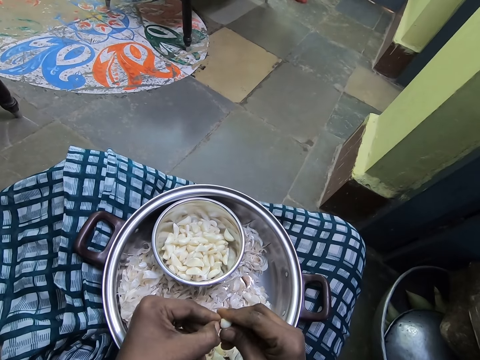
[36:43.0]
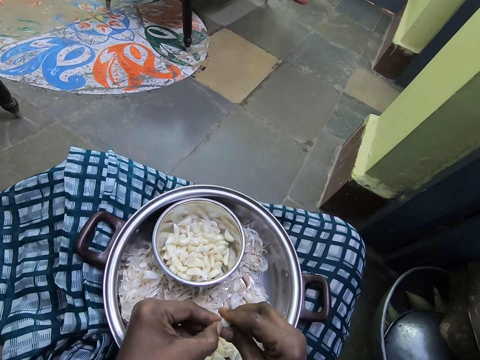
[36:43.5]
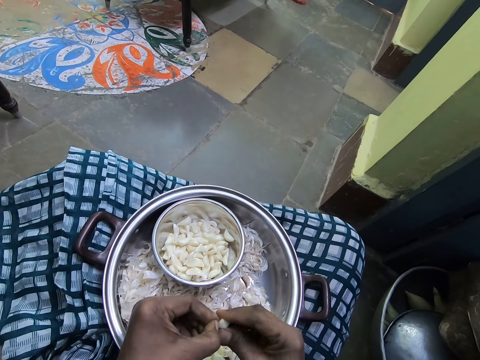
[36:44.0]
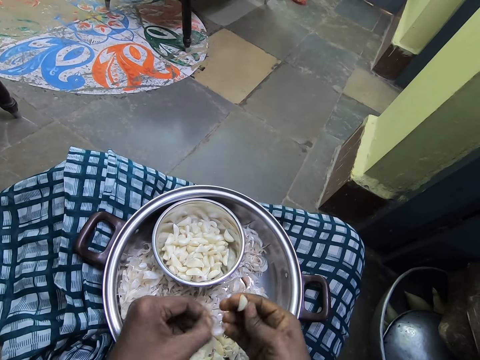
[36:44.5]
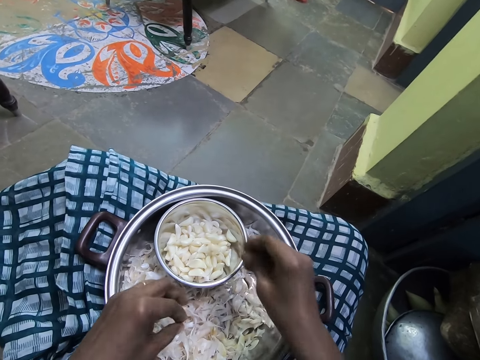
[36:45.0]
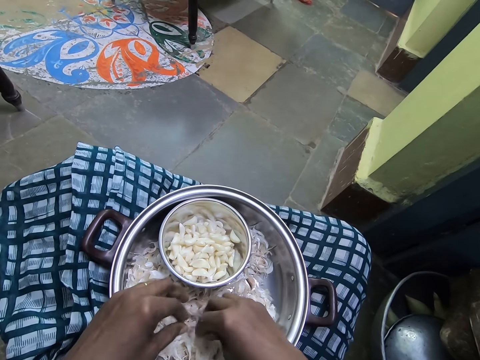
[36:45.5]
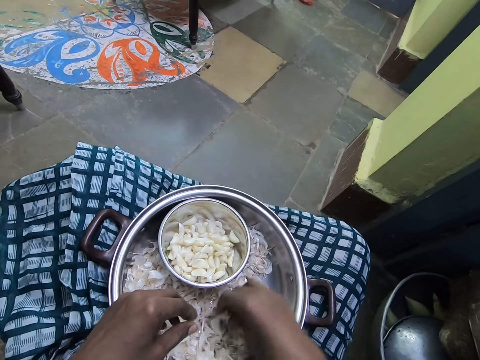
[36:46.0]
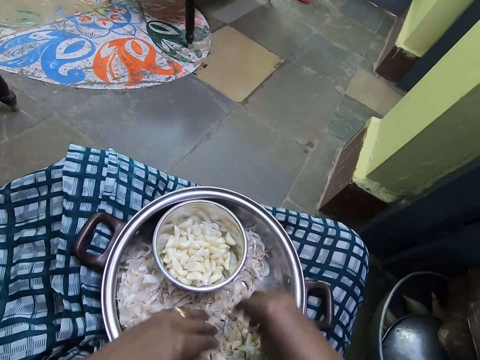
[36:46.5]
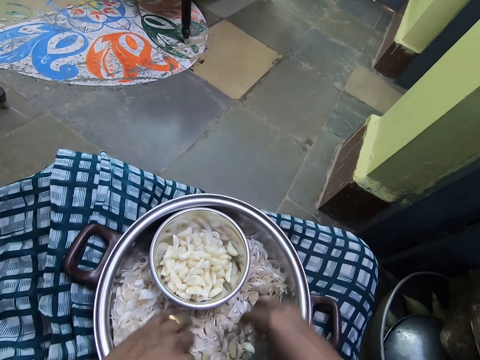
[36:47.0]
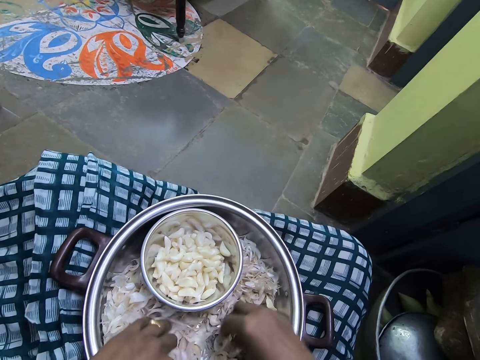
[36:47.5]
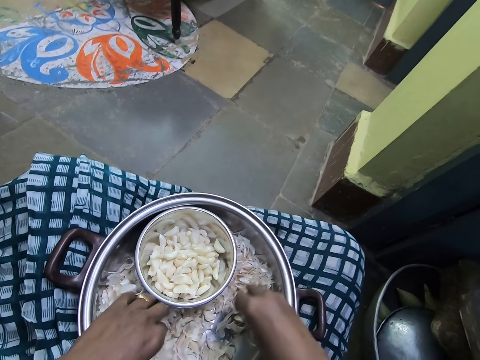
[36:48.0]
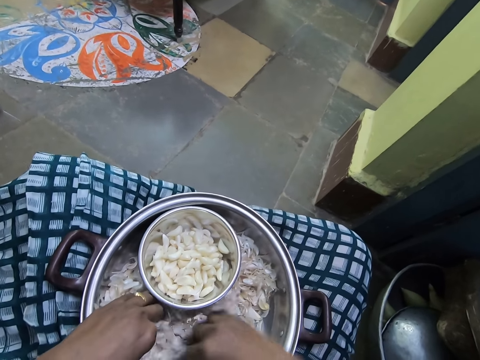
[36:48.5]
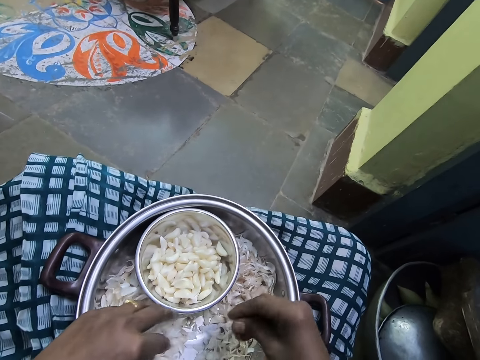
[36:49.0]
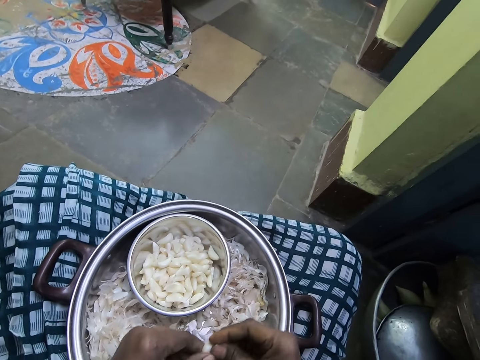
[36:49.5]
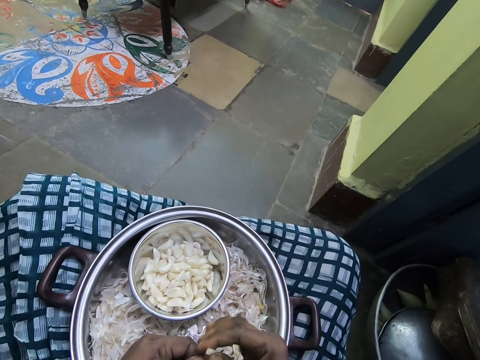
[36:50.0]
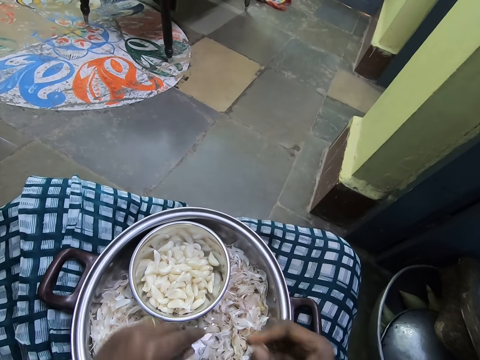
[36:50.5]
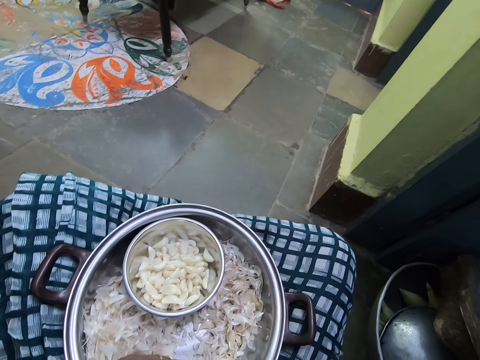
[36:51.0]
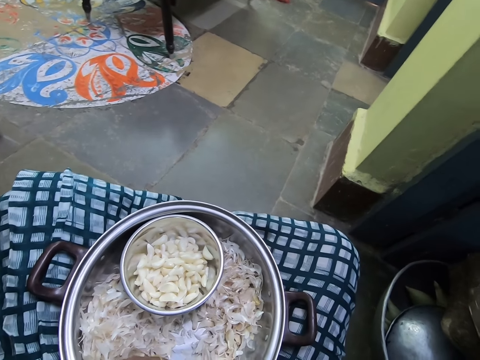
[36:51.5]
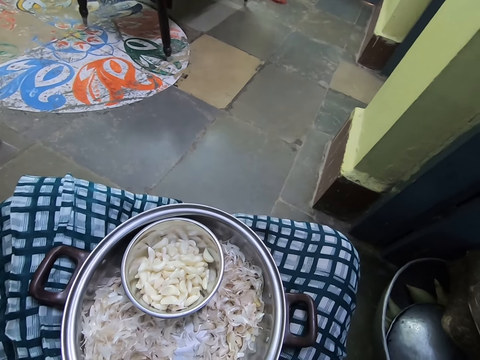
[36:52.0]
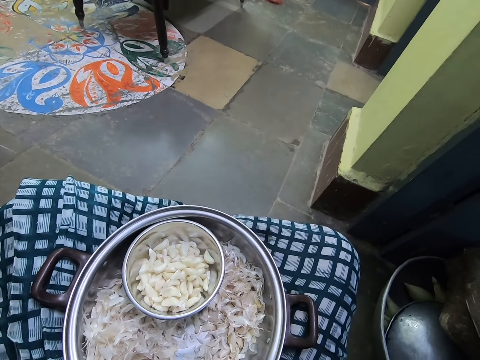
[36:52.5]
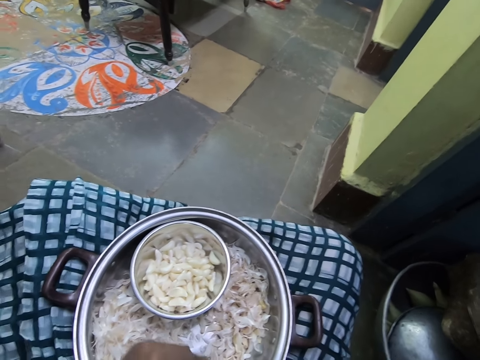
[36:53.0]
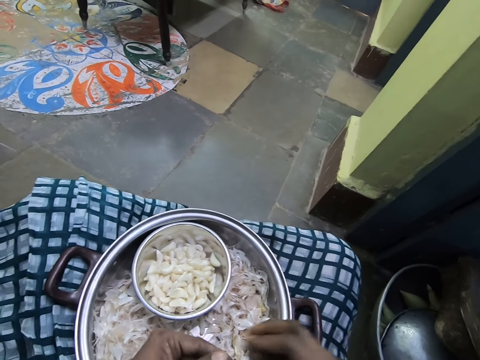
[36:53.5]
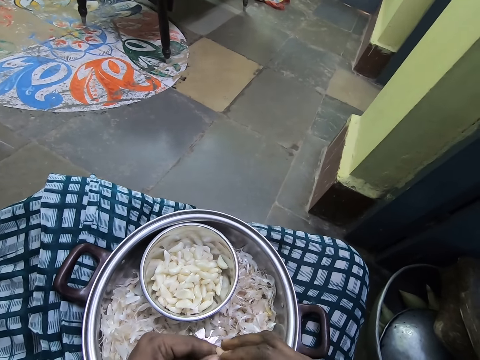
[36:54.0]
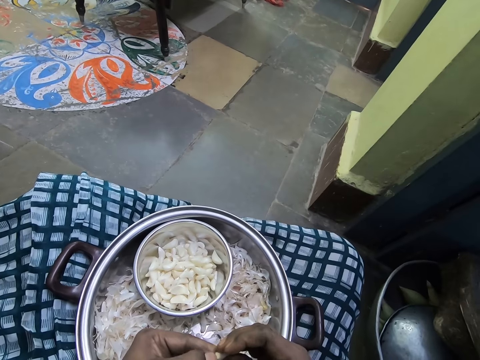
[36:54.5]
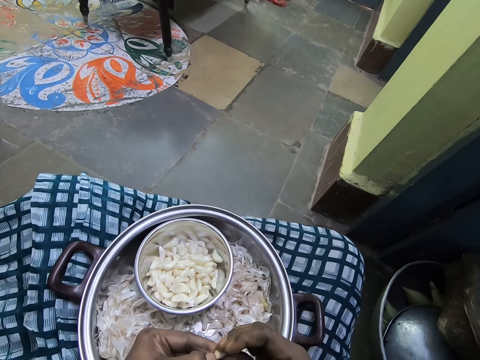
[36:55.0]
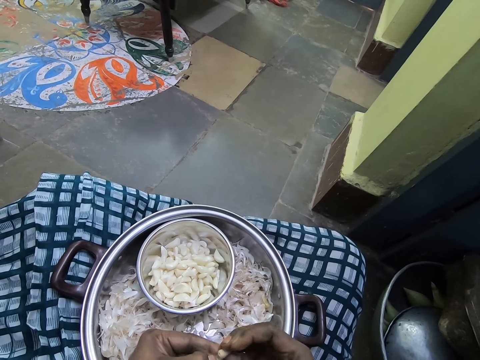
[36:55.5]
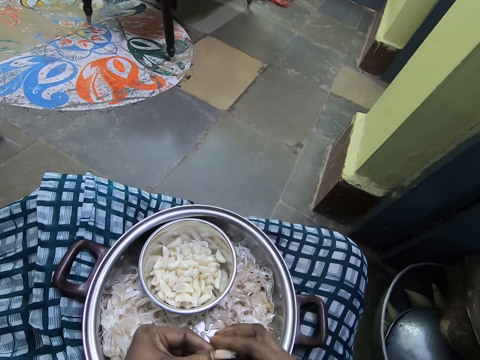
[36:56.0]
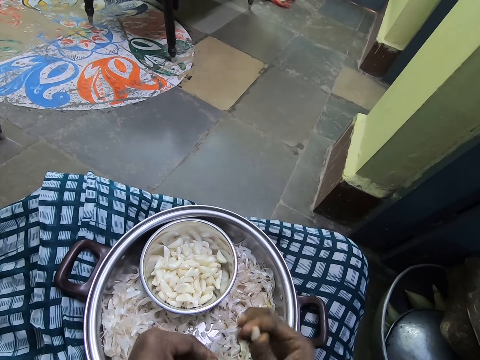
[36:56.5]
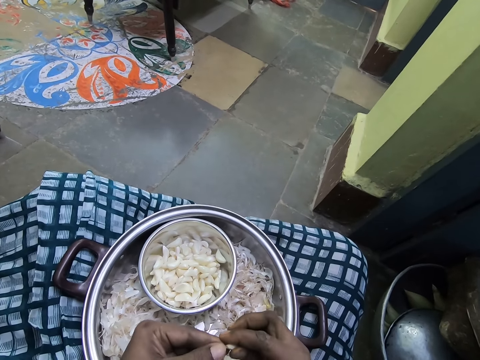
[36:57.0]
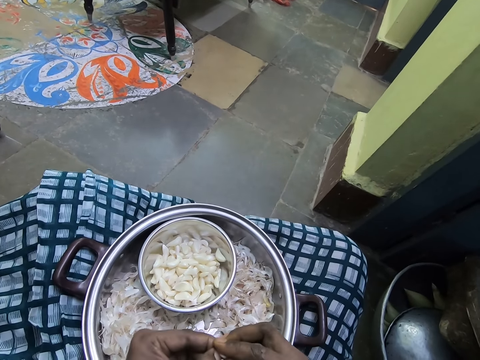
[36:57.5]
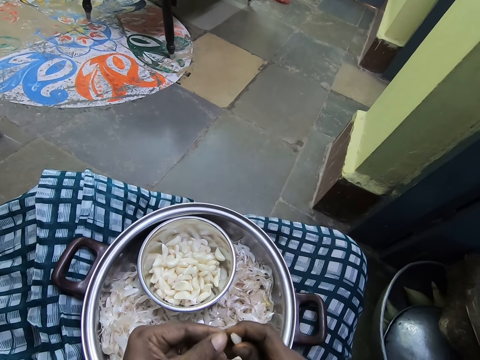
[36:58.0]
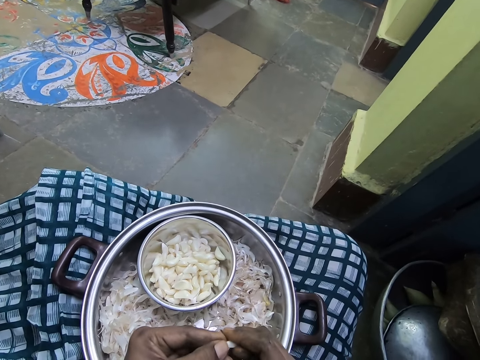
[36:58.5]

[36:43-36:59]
The camera wearer drops garlic into a container. They sort through husks to find a garlic clove. They pick the garlic. They peel the garlic into the container.

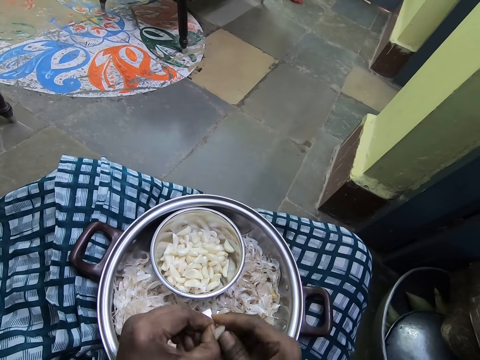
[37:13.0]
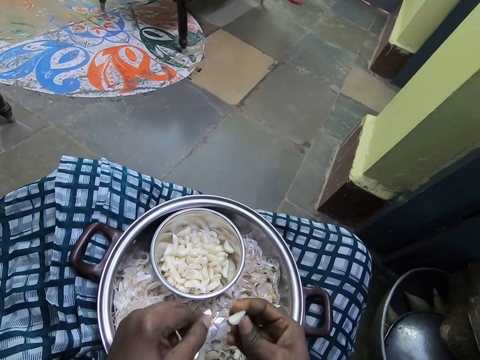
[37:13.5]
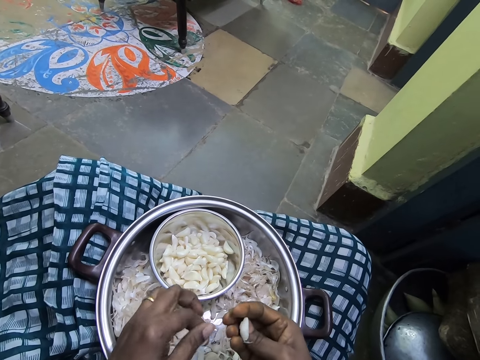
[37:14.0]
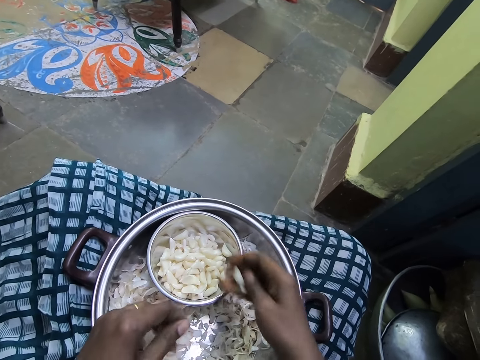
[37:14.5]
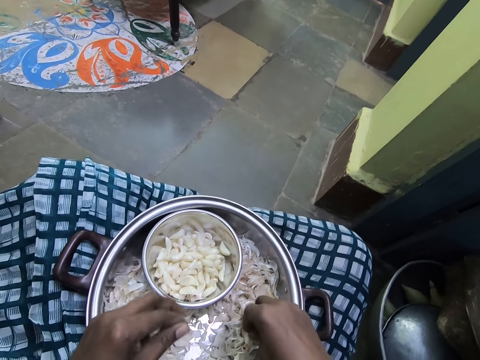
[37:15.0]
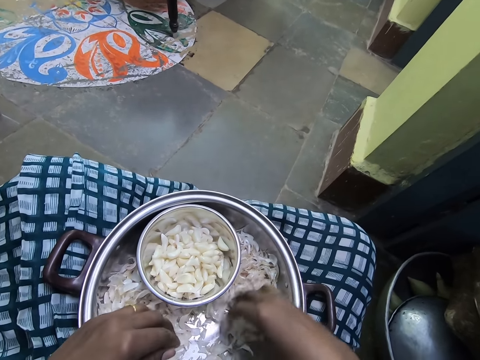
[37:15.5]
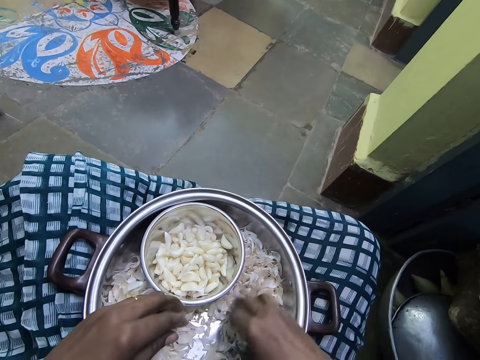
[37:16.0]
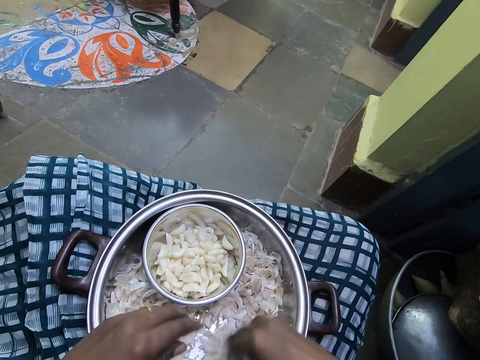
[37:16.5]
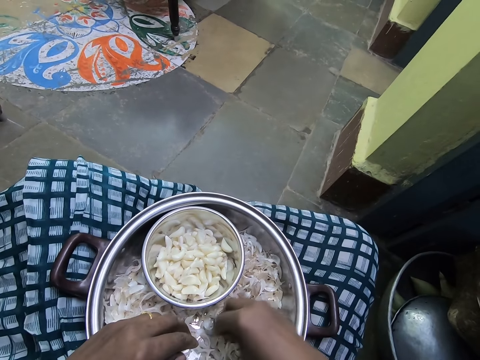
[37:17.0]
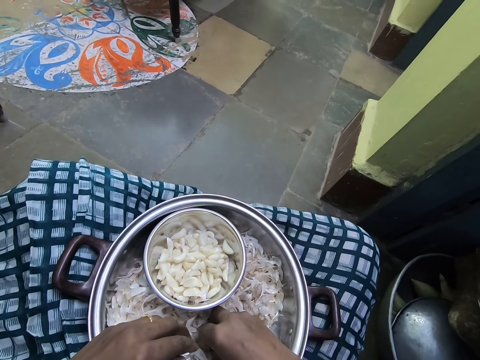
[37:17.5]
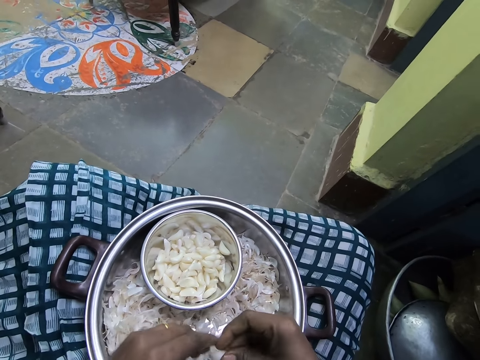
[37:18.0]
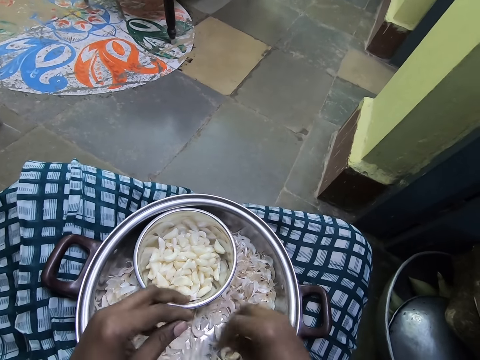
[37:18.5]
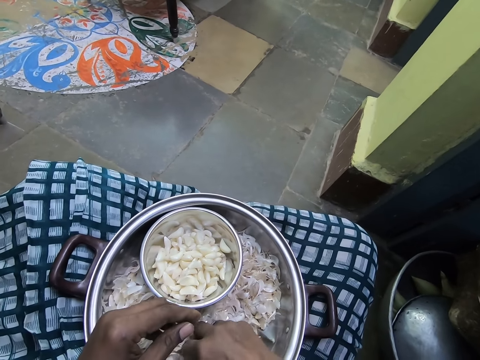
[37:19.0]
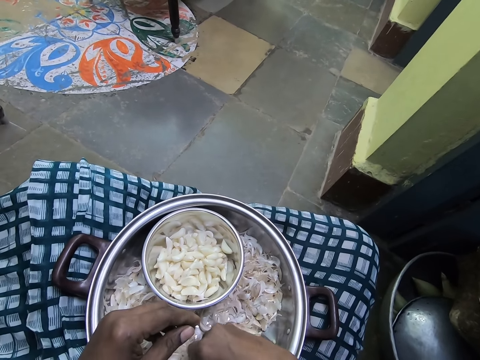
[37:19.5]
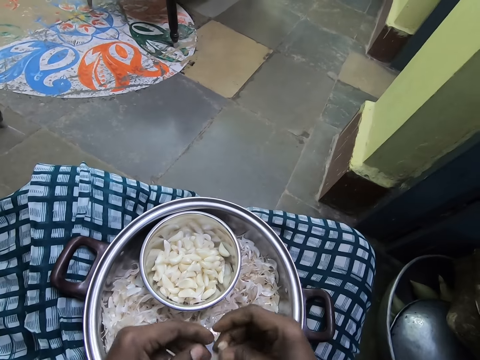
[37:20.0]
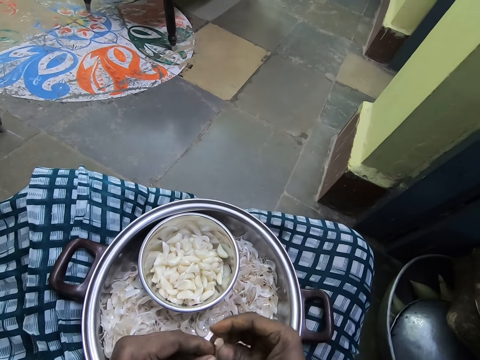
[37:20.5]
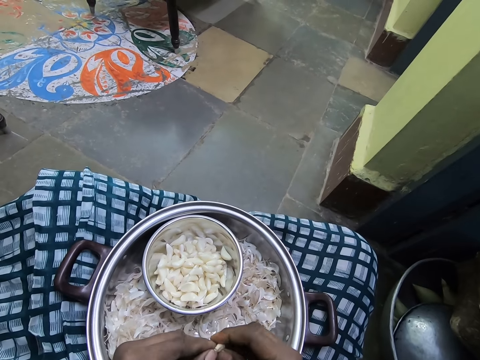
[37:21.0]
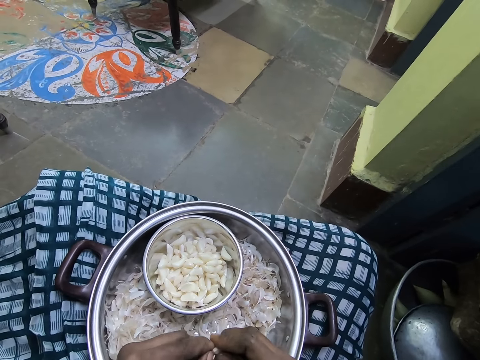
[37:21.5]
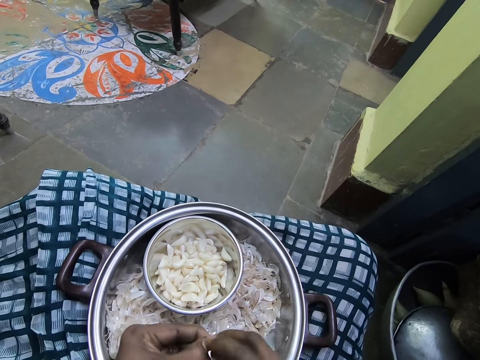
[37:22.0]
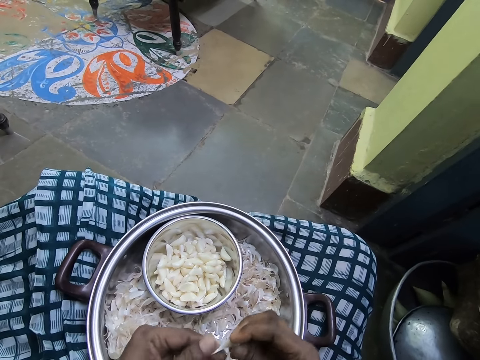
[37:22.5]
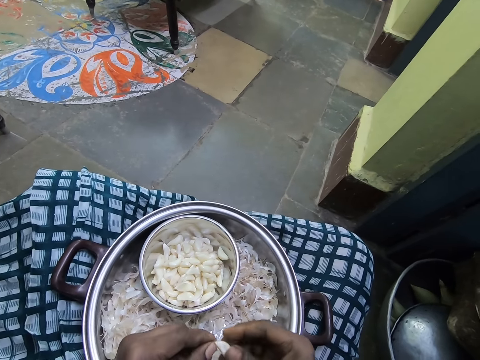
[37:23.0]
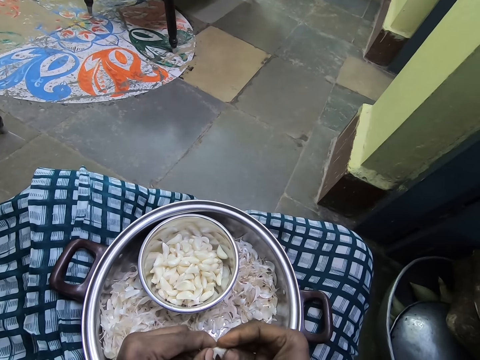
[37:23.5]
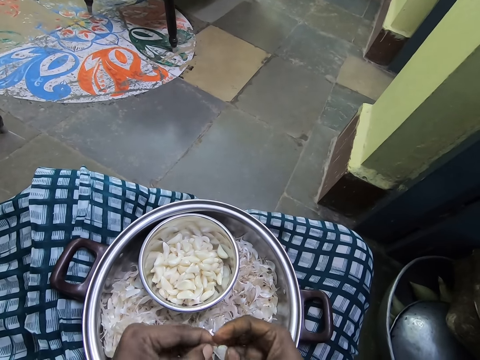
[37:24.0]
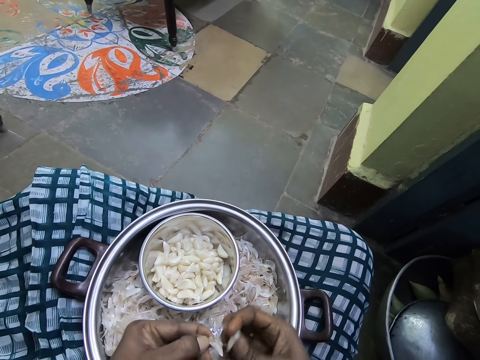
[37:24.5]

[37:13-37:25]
The camera wearer drops garlic into a container. They sort through husks to find a garlic clove. They pick the garlic, drop the garlic, pick the garlic and peel the garlic into the container.
